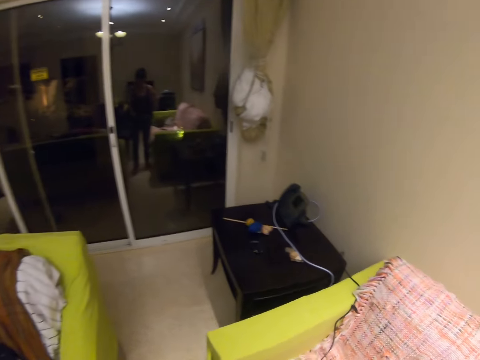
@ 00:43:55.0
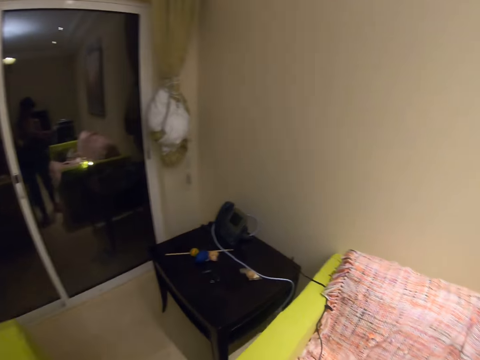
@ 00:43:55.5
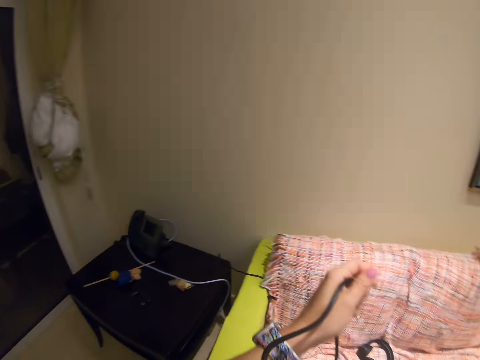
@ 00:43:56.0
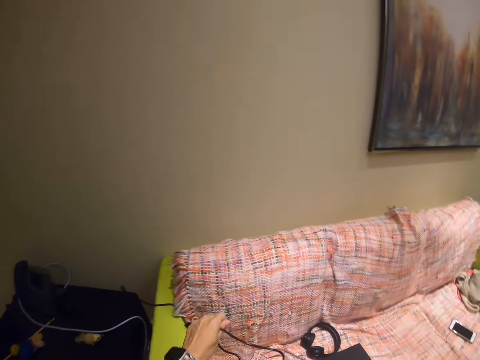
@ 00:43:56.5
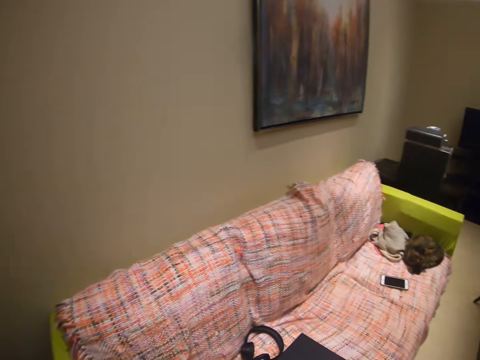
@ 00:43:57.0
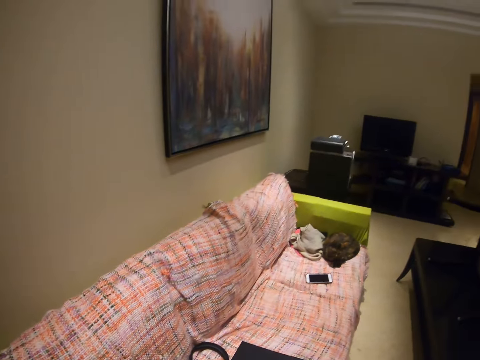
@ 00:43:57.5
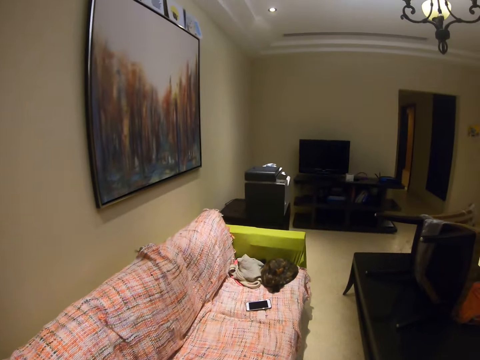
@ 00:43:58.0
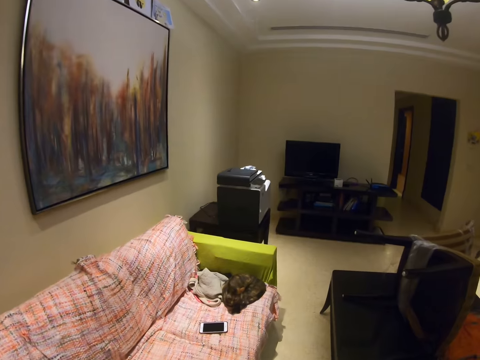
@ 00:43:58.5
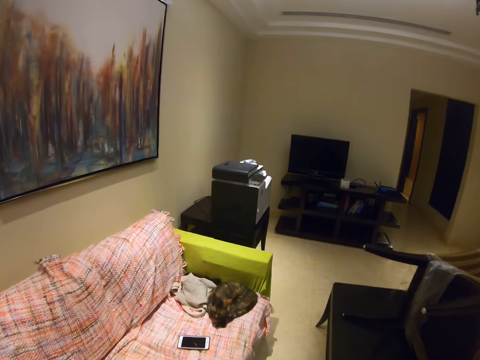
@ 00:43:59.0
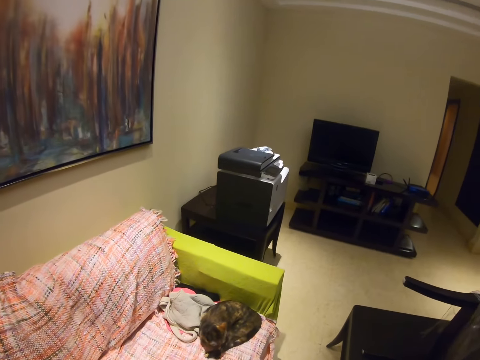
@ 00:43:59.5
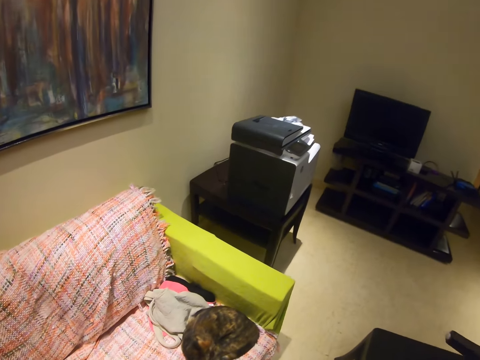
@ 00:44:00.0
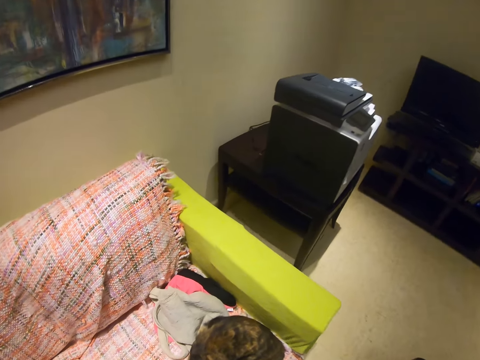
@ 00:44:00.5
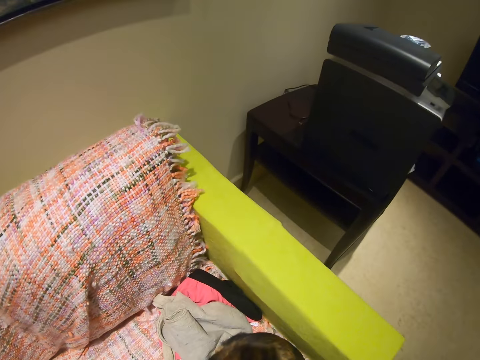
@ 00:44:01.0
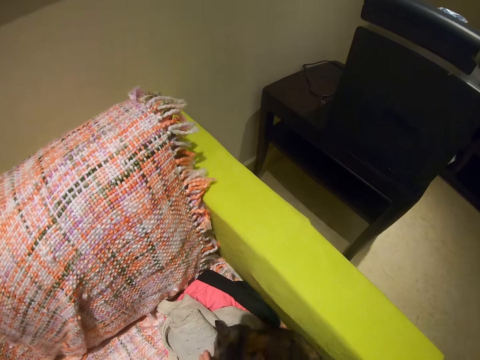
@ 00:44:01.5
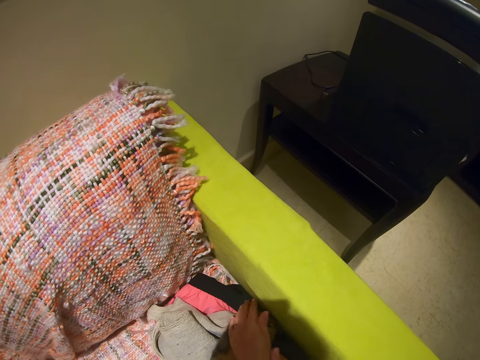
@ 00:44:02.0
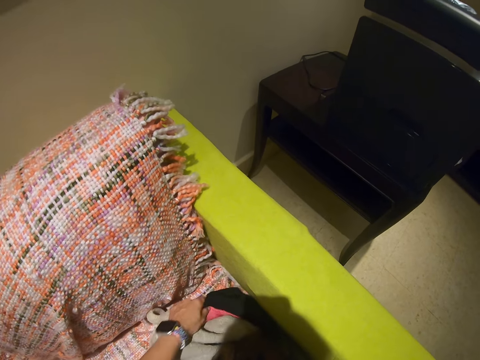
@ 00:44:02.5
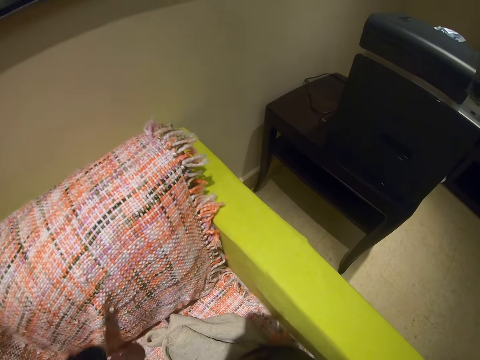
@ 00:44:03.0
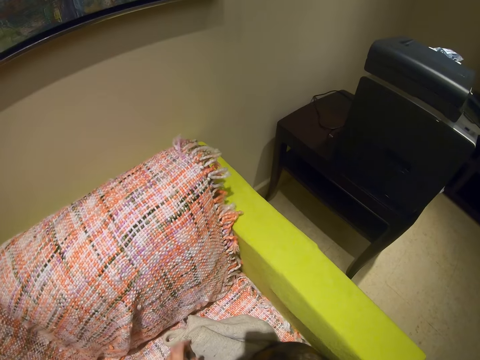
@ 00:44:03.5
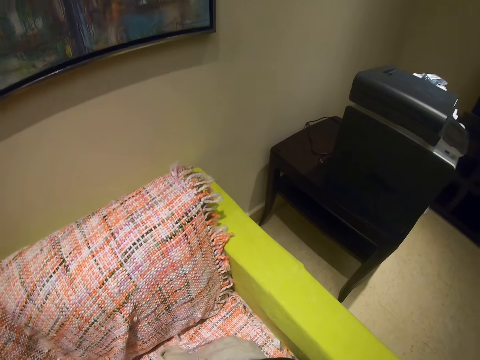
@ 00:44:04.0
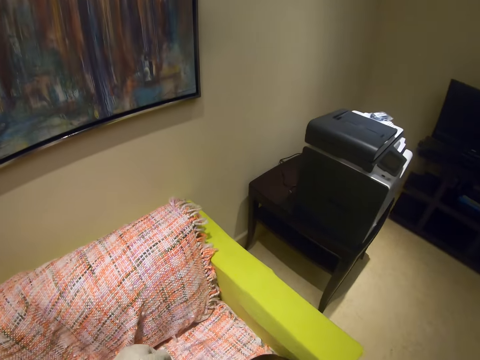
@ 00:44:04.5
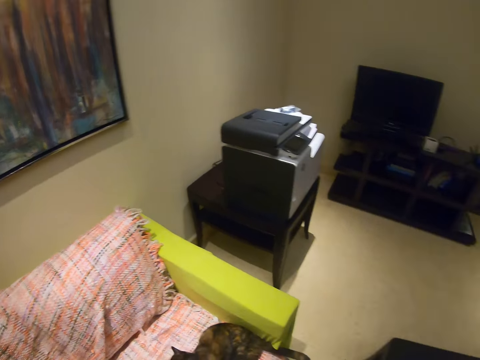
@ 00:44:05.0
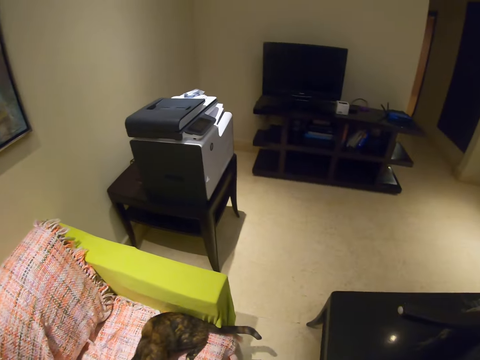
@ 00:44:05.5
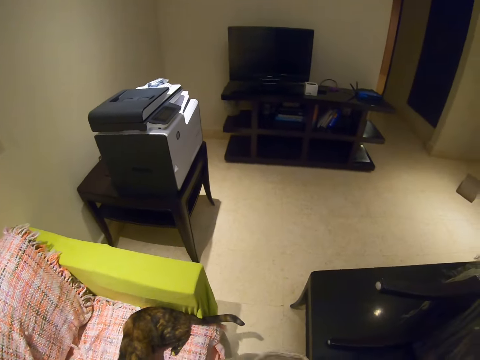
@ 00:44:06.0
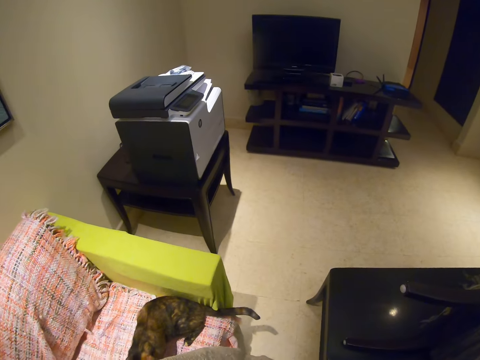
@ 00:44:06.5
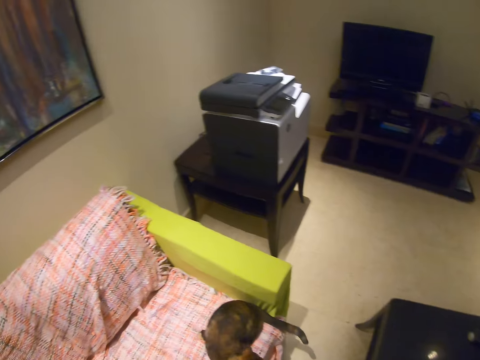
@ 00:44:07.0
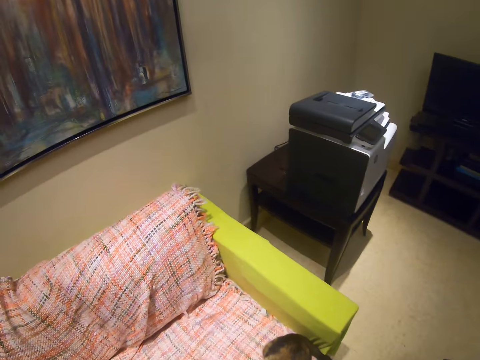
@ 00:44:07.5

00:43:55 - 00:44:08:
The camera wearer puts the laptop charger on the sofa. They walk on the floor. They put the laptop on the couch. They hold a cat on the sofa. They touch the cat. They pick up the piece of cloth on the sofa. They stand on the floor.

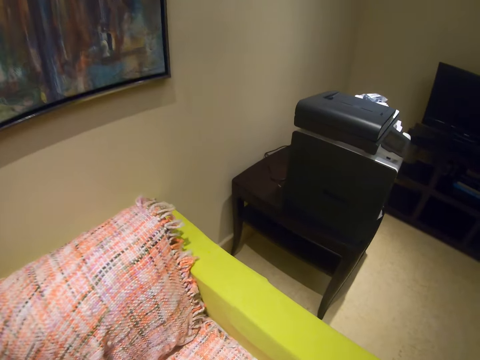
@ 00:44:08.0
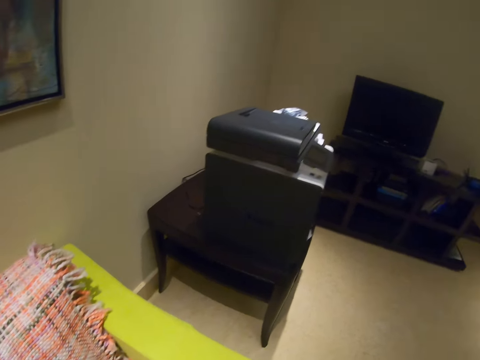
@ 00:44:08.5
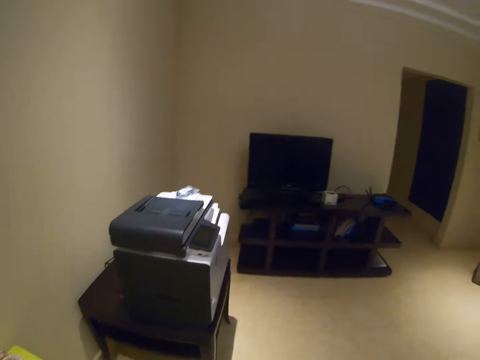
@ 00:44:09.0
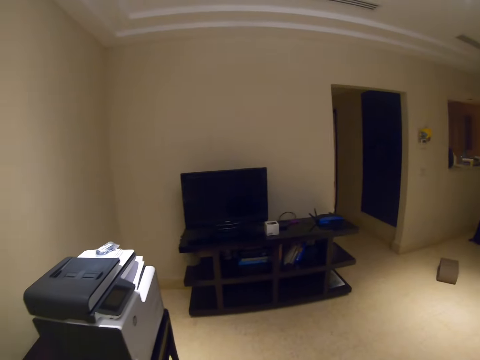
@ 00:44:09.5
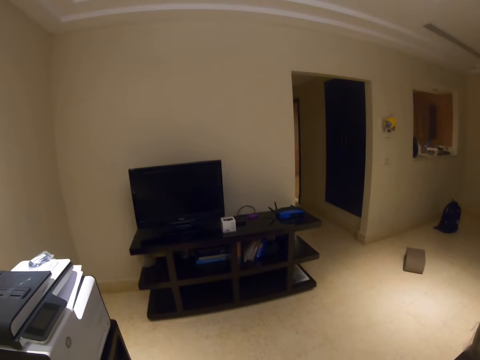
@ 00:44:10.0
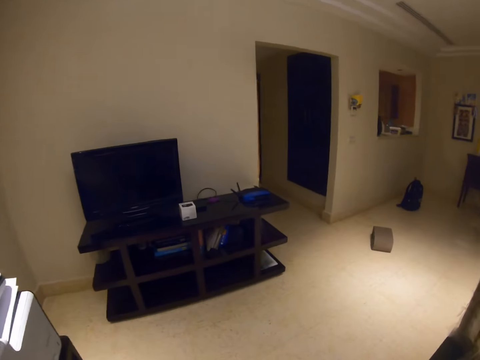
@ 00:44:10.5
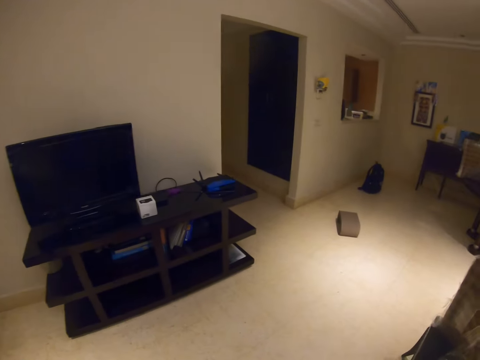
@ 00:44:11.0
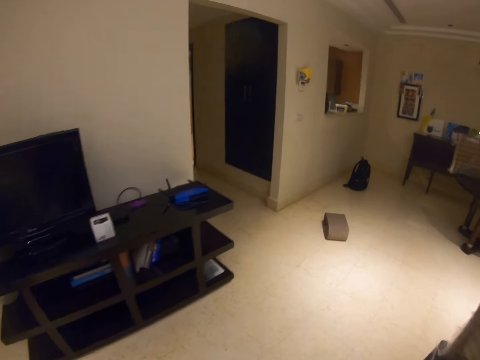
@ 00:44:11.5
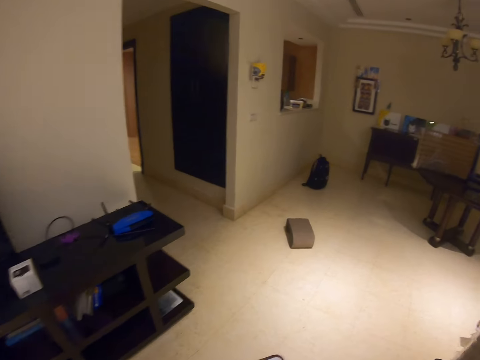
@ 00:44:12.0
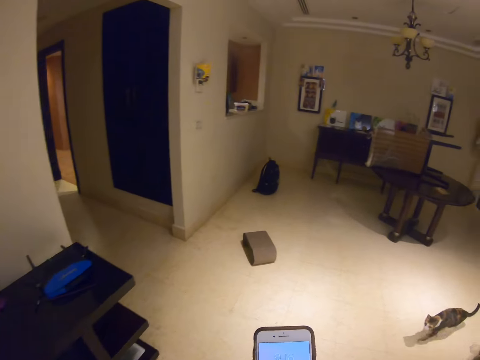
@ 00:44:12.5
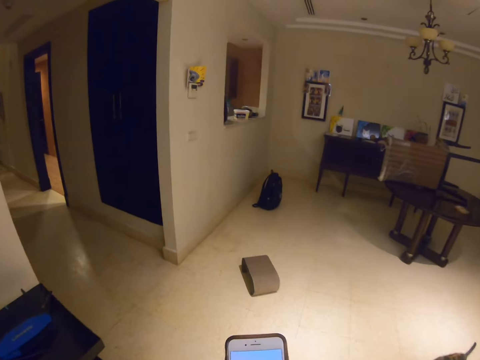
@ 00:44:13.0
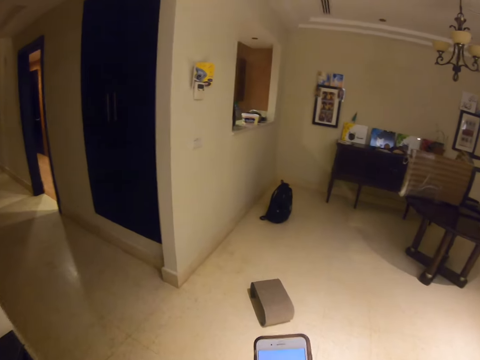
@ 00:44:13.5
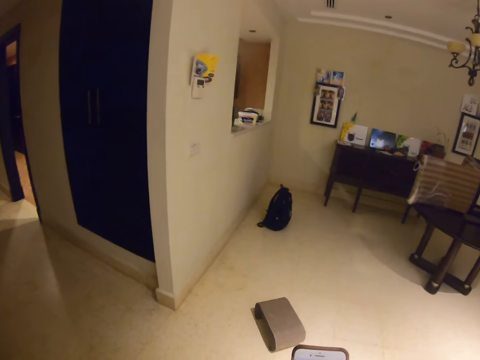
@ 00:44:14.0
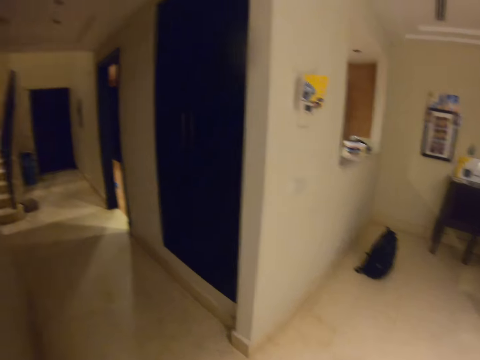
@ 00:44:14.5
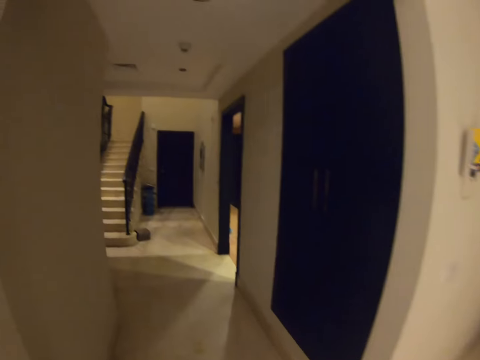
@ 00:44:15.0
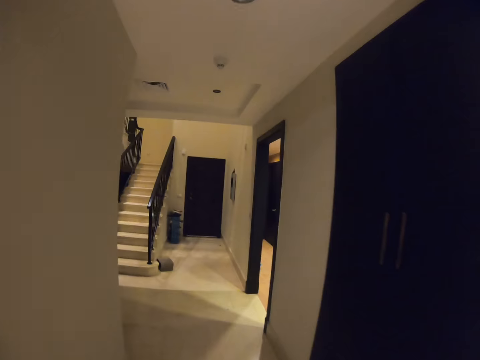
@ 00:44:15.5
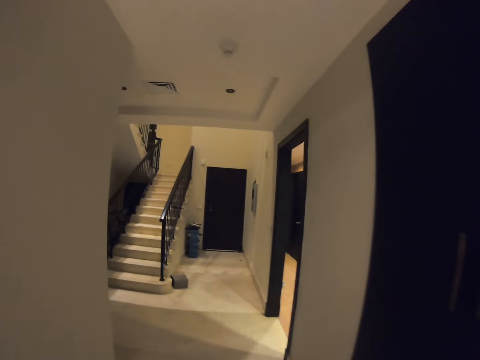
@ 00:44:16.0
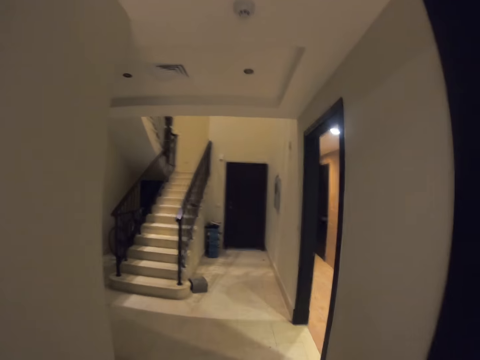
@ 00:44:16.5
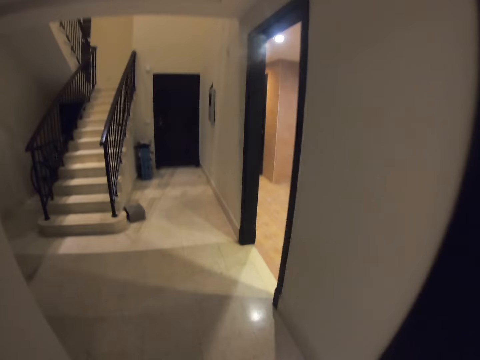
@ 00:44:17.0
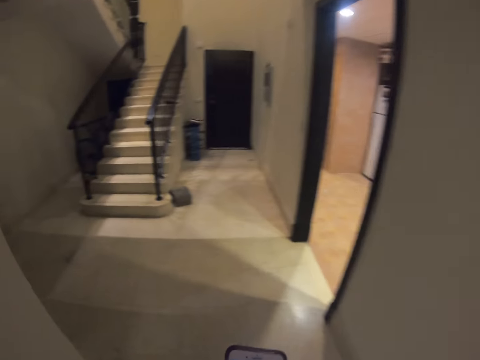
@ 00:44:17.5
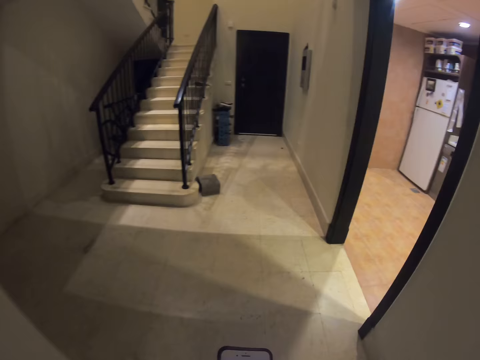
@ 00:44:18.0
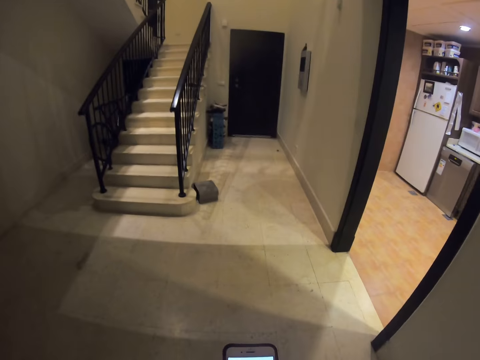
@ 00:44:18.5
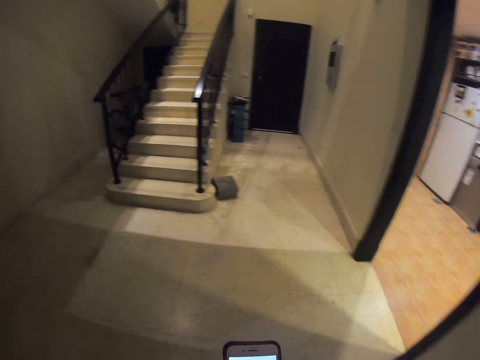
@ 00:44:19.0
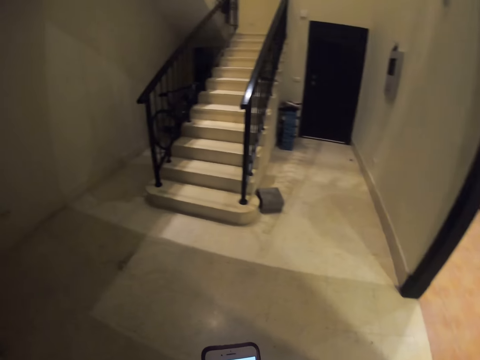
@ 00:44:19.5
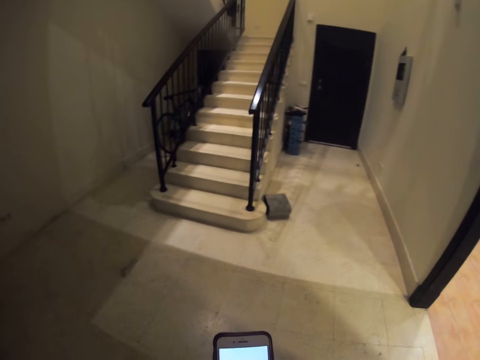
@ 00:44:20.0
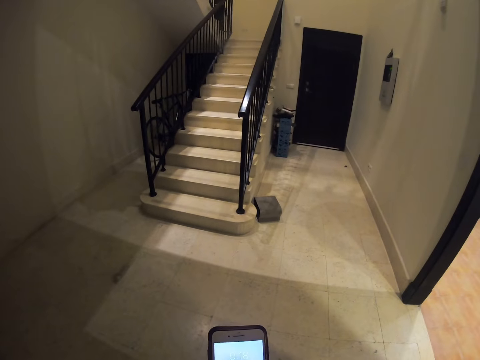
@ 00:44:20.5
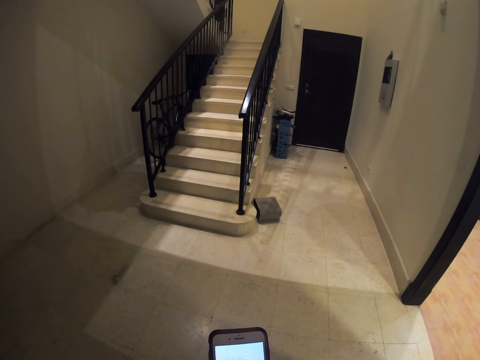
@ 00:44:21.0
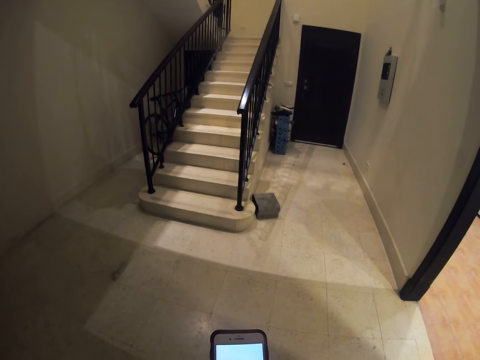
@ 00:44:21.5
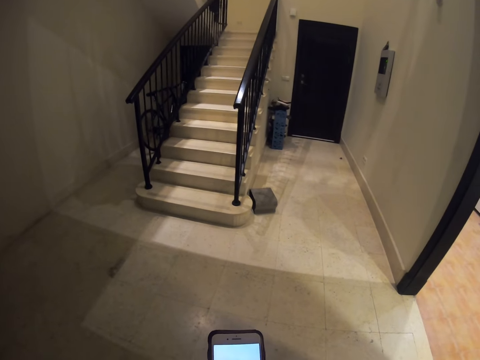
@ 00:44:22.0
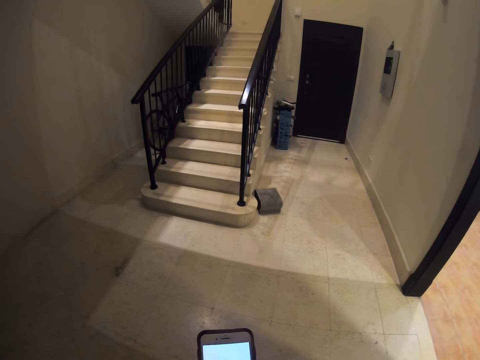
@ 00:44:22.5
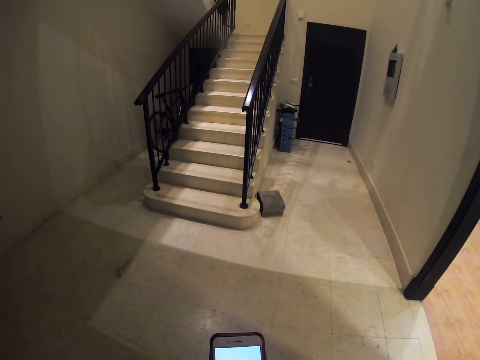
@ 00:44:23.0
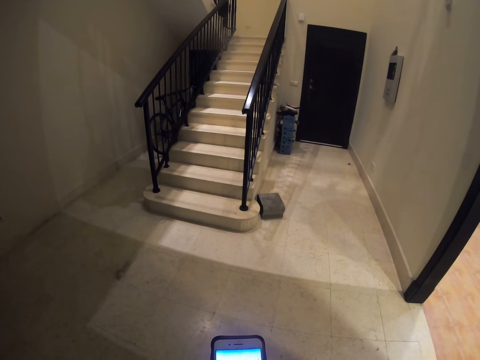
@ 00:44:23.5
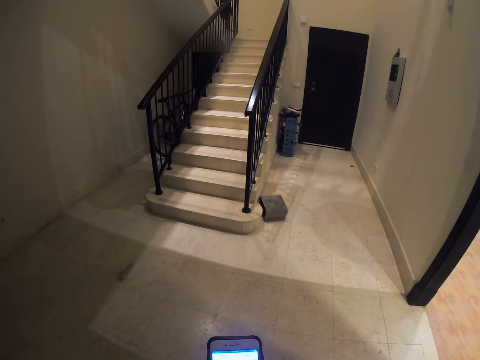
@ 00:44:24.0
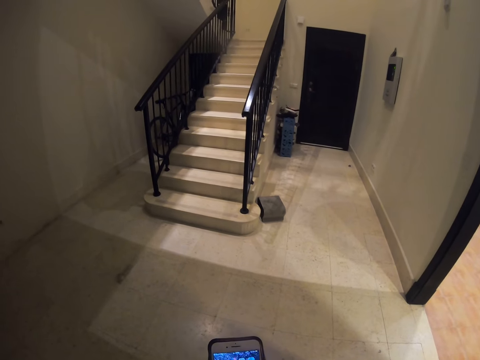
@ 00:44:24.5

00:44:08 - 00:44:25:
The camera wearer walks on the floor. They operate their phone with their hands. They scroll the phone with both hands. They move towards the stairs. They stop moving. They scroll the phone with both hands.
